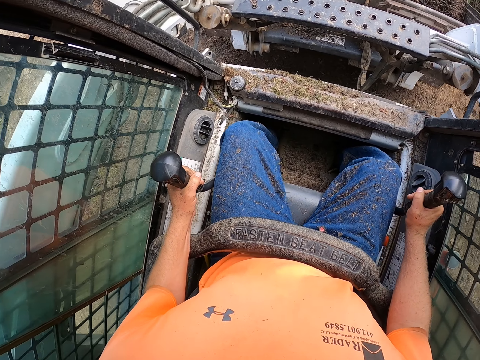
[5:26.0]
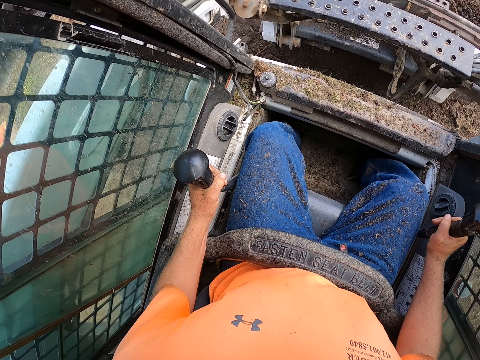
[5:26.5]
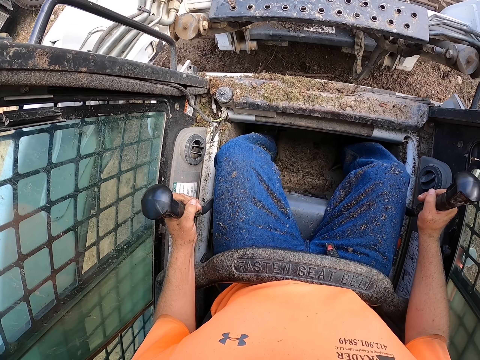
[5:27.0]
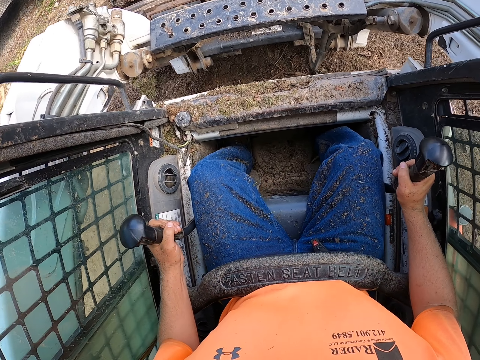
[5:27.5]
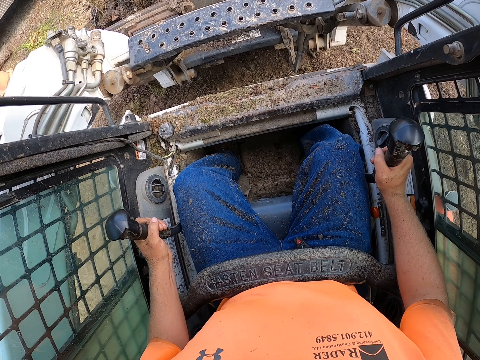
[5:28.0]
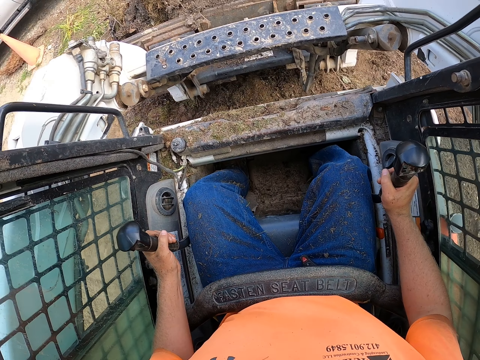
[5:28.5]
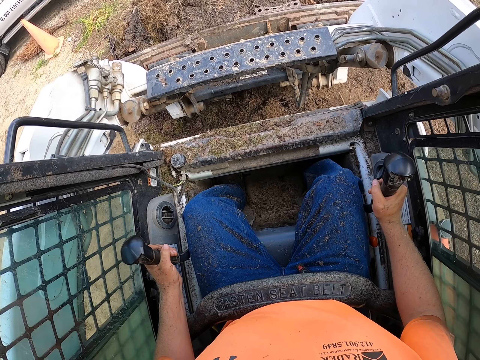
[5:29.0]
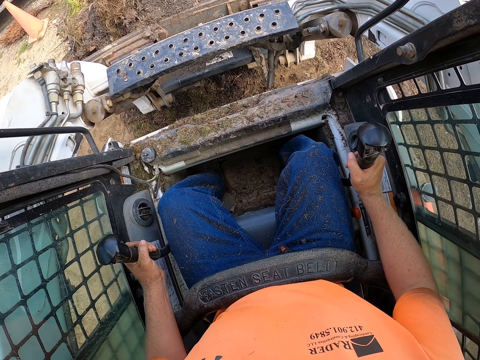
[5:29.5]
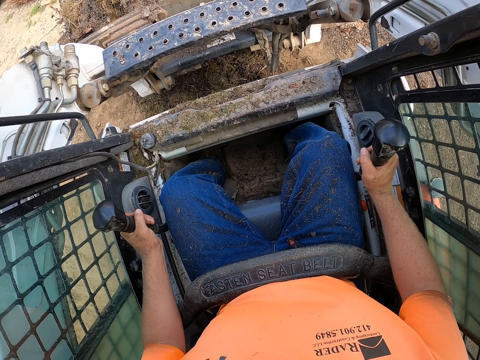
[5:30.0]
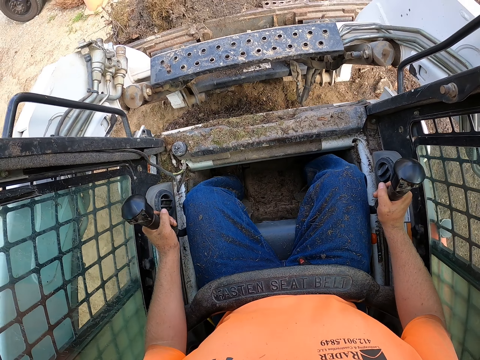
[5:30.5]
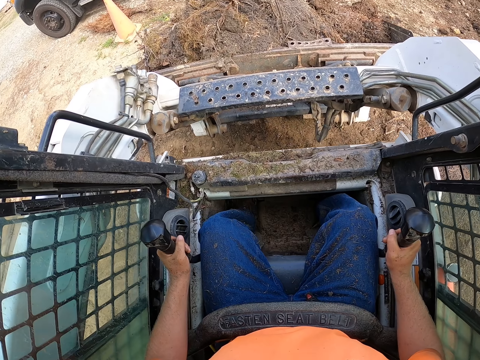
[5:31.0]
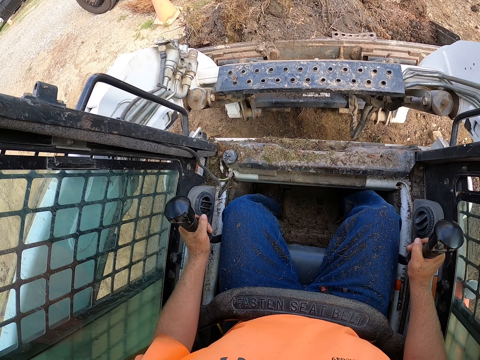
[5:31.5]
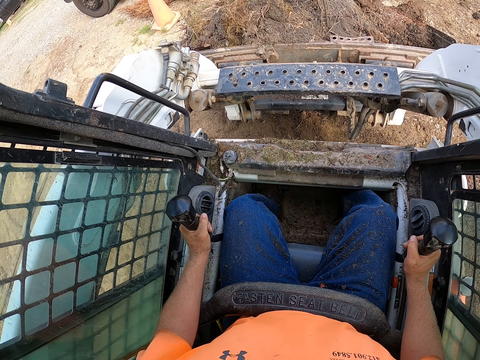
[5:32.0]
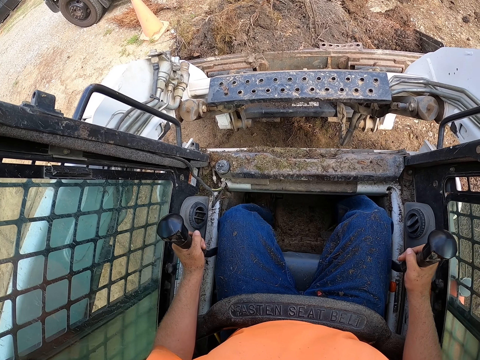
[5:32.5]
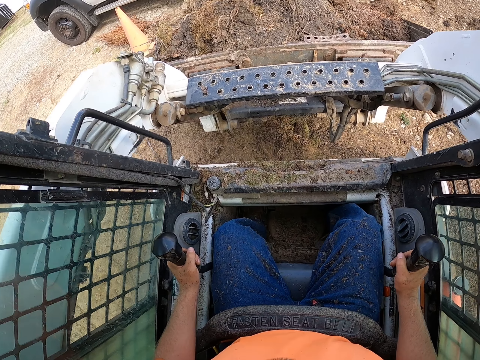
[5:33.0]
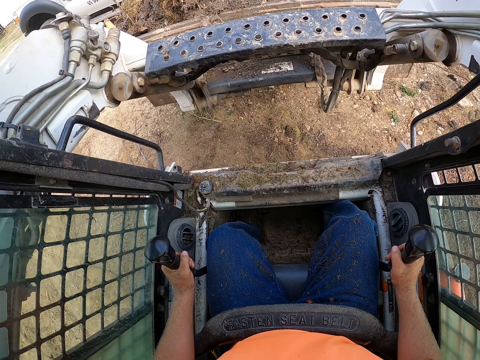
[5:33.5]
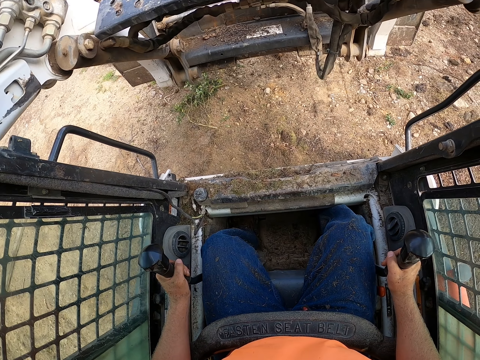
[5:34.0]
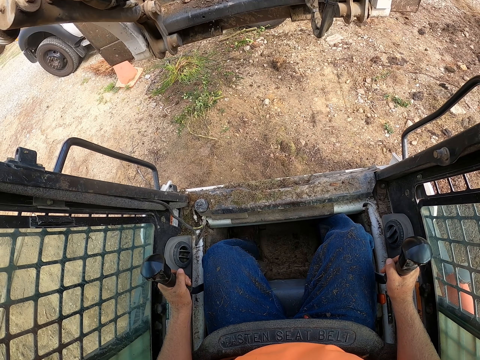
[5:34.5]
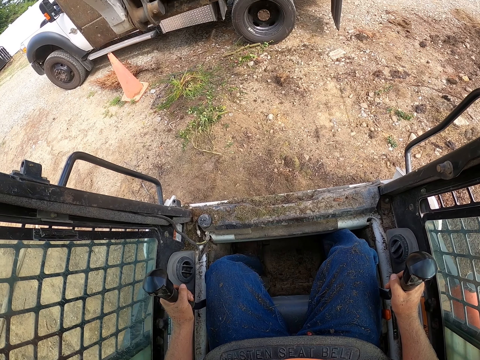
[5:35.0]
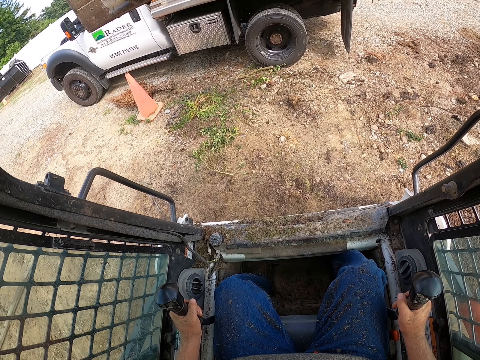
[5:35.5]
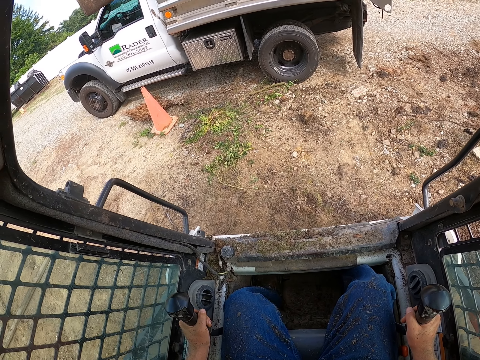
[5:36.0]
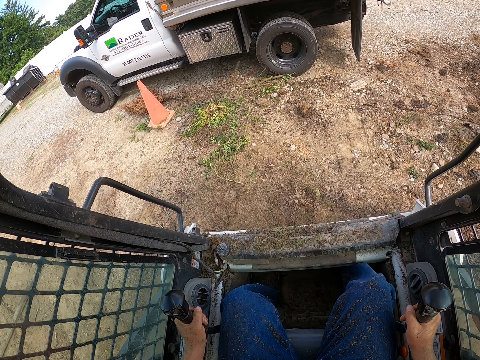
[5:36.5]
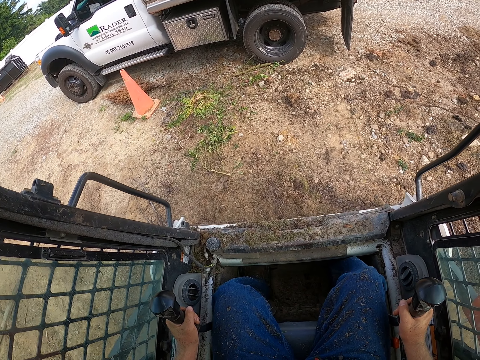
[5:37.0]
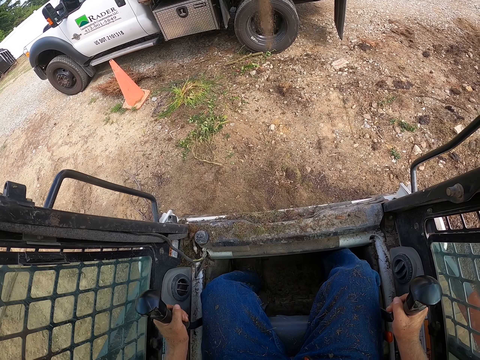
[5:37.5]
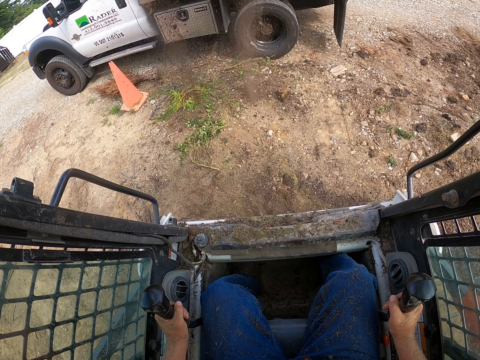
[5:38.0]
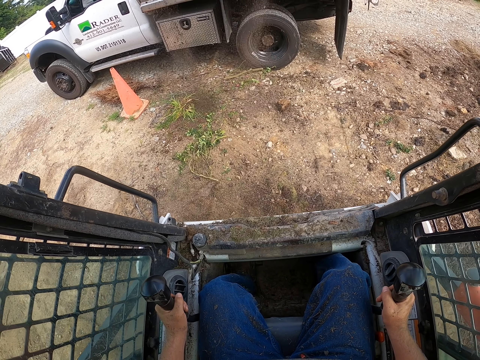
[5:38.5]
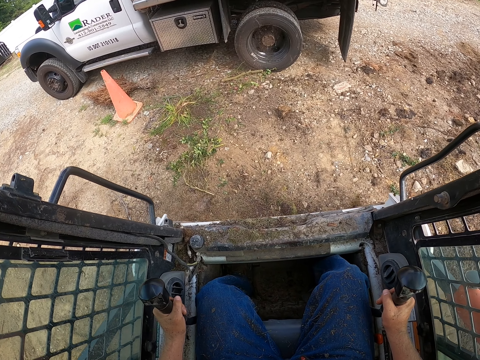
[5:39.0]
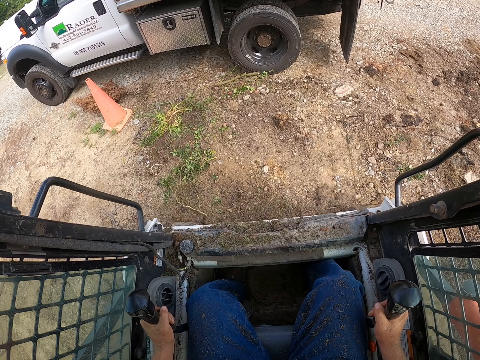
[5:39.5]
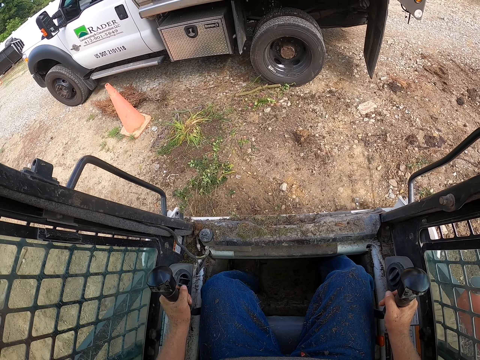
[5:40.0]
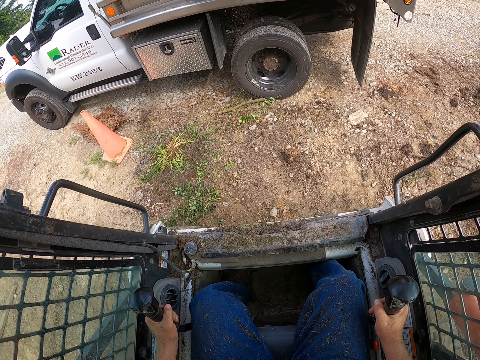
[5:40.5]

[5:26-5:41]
The camera wearer unloads soil in the truck with a forklift.

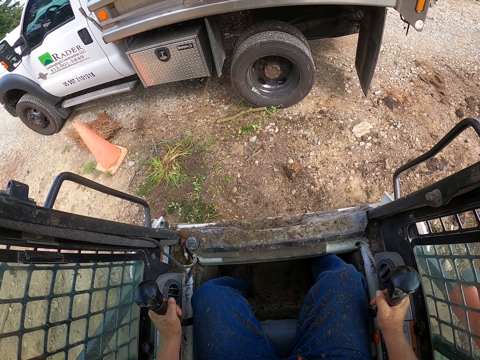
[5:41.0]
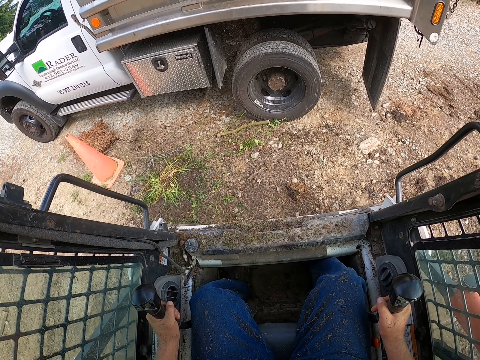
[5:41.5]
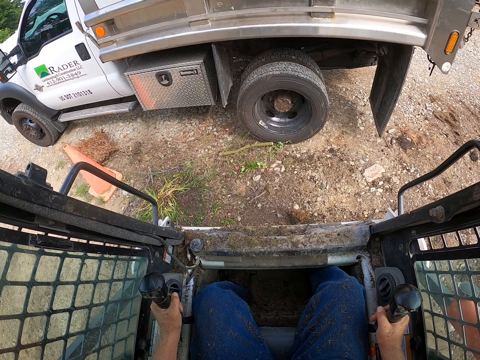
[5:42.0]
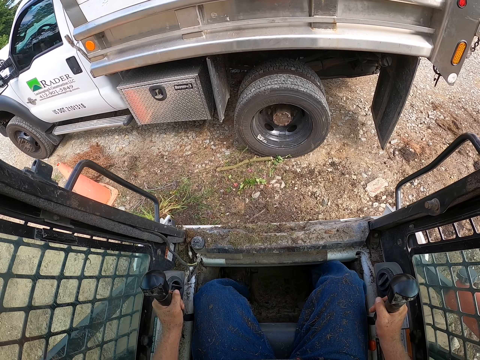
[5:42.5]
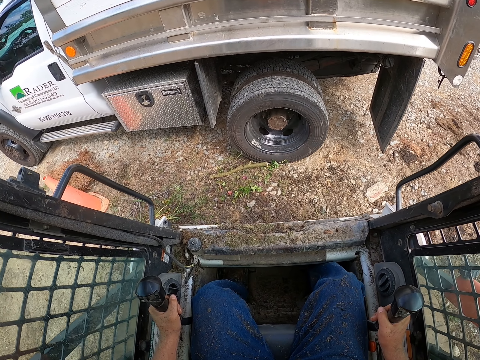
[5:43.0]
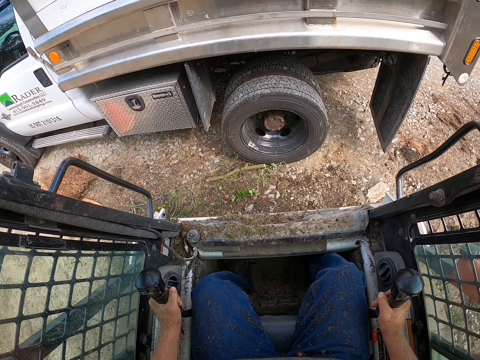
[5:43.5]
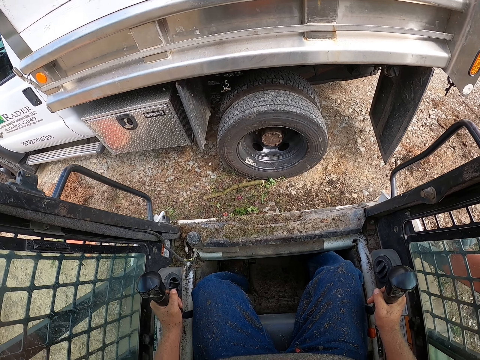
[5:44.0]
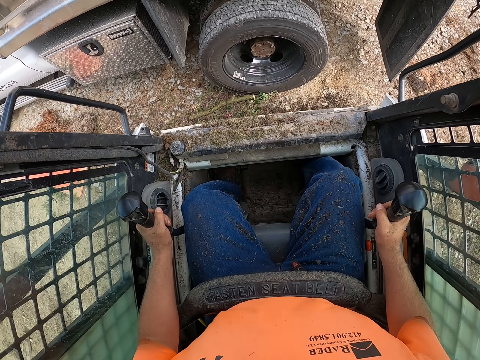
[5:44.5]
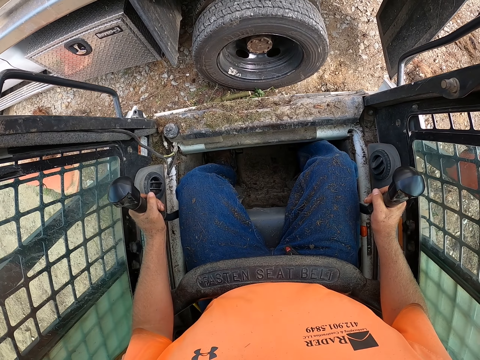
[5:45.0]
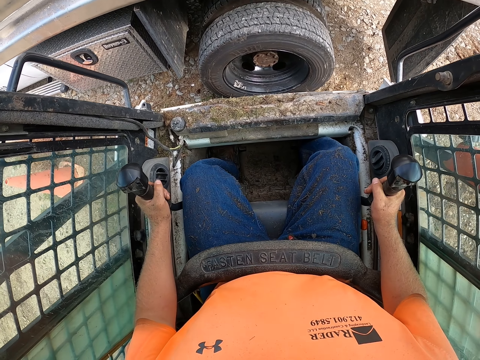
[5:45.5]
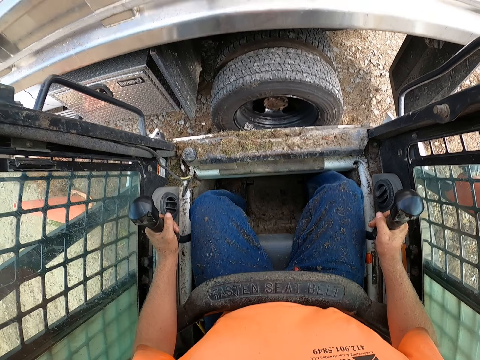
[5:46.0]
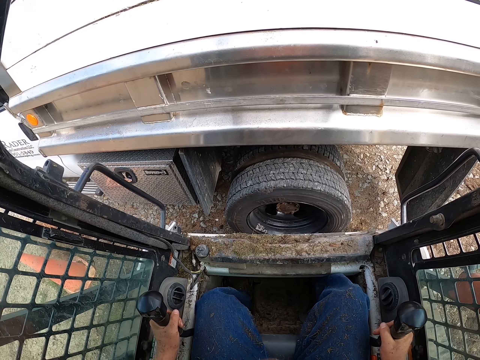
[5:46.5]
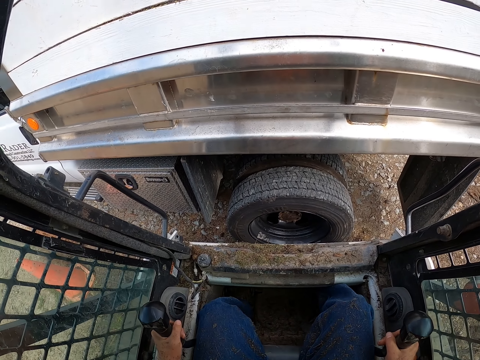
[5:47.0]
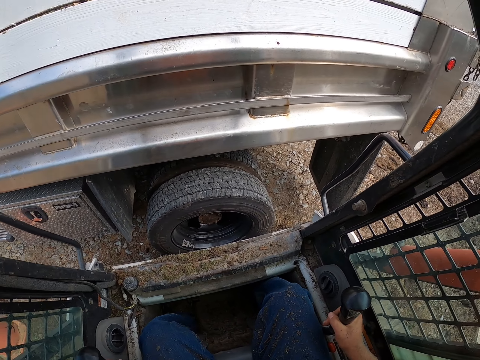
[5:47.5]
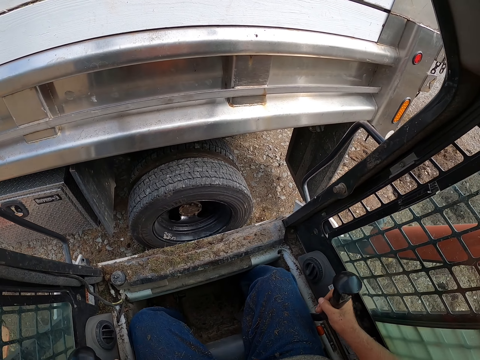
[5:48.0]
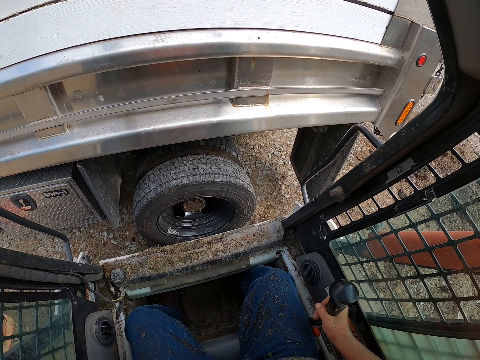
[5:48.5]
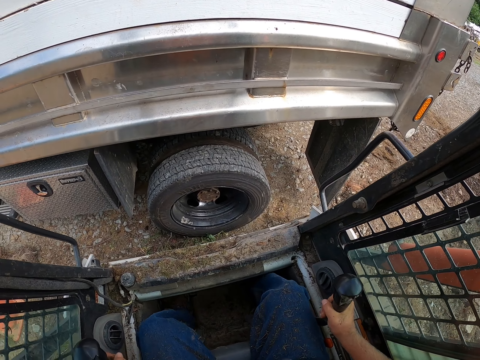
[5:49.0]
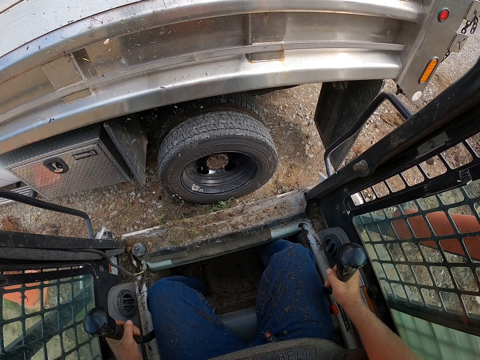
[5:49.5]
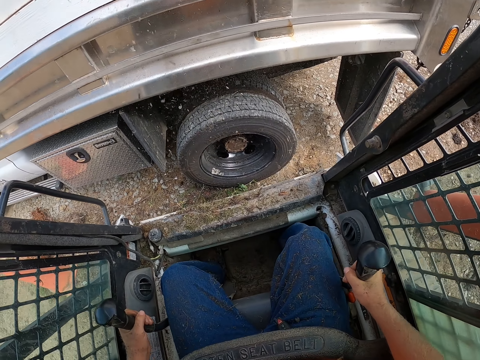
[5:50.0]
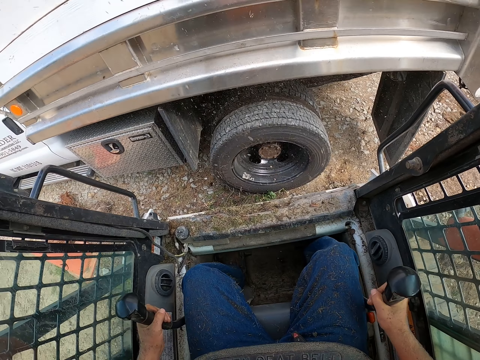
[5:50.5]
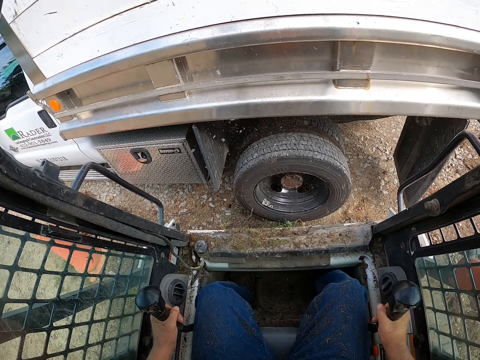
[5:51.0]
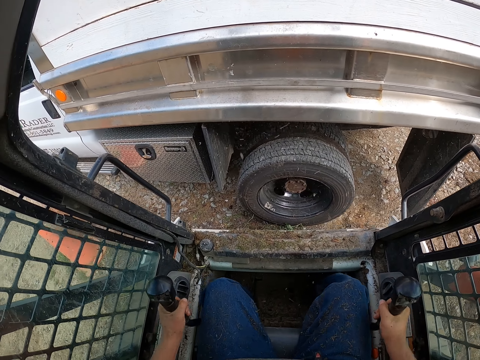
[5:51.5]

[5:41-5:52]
The camera wearer offloads mulch from the track loader into the truck.
